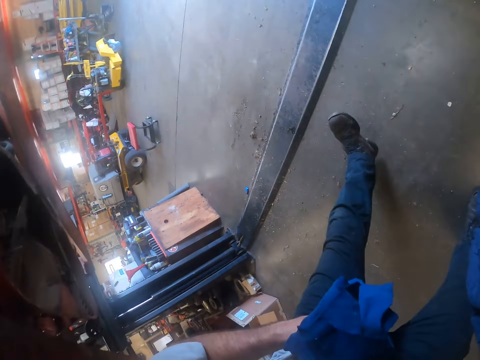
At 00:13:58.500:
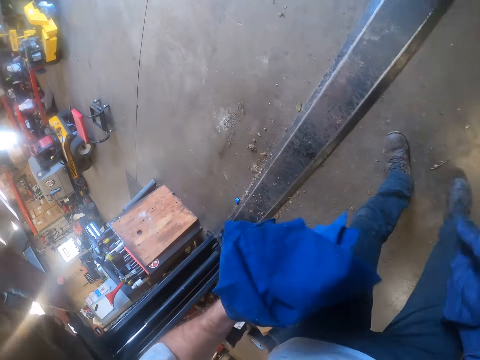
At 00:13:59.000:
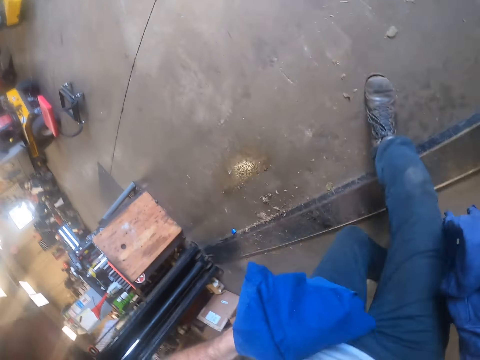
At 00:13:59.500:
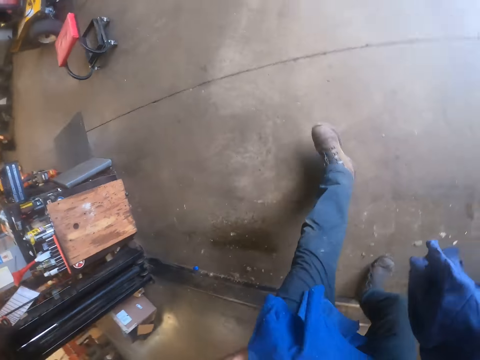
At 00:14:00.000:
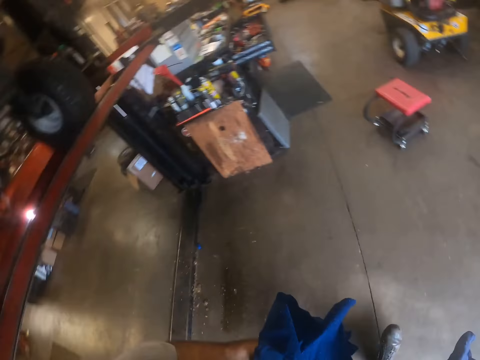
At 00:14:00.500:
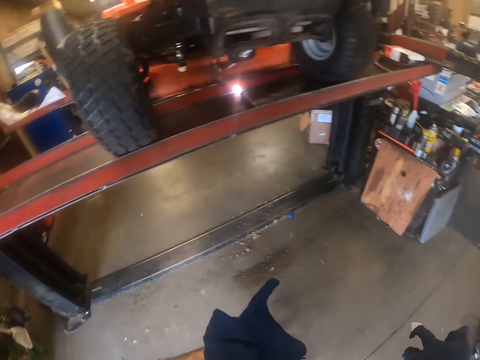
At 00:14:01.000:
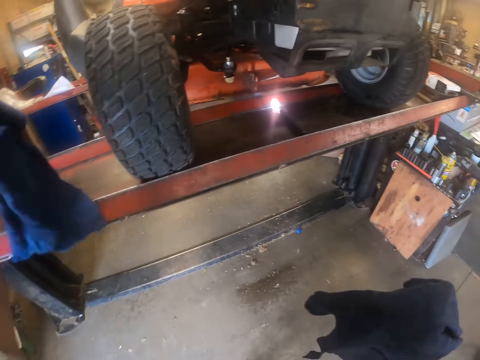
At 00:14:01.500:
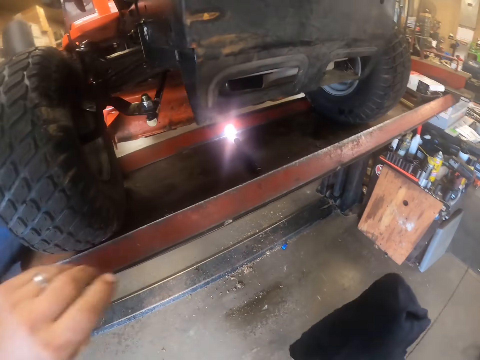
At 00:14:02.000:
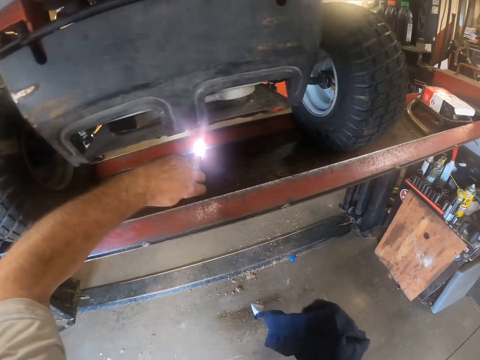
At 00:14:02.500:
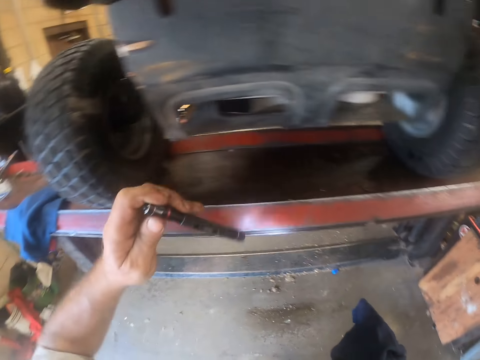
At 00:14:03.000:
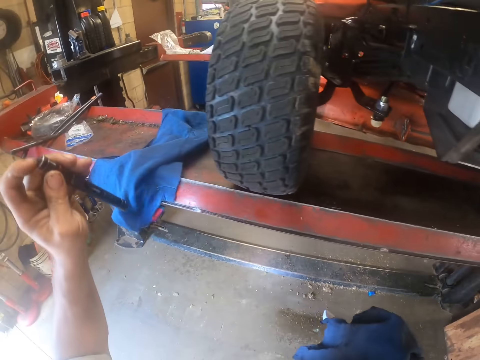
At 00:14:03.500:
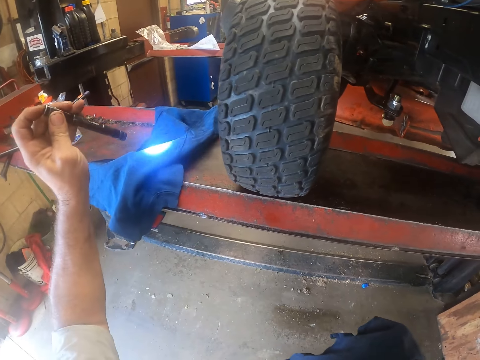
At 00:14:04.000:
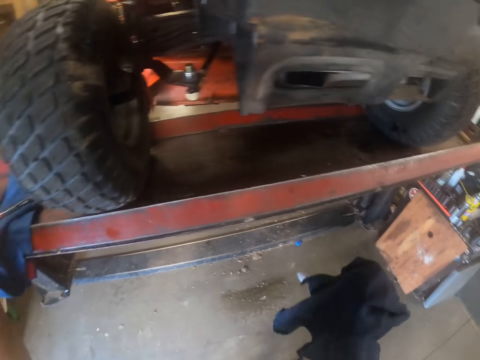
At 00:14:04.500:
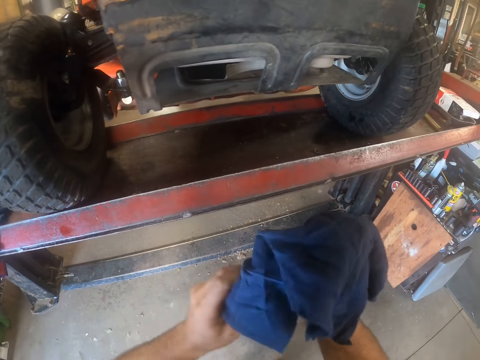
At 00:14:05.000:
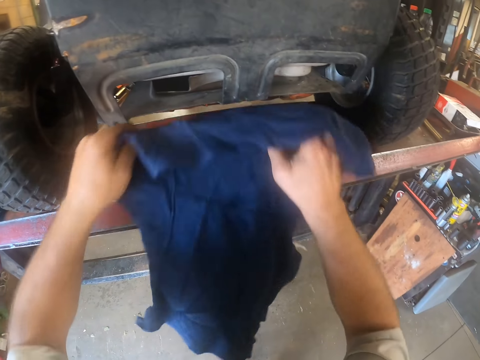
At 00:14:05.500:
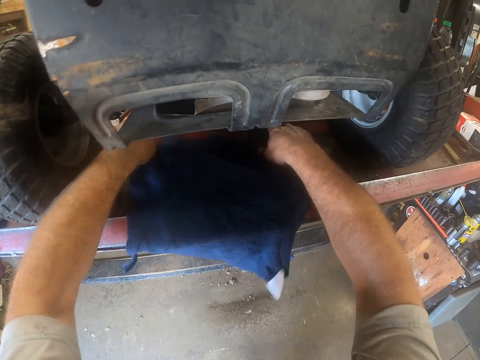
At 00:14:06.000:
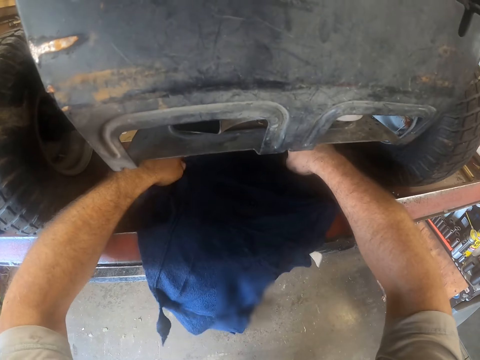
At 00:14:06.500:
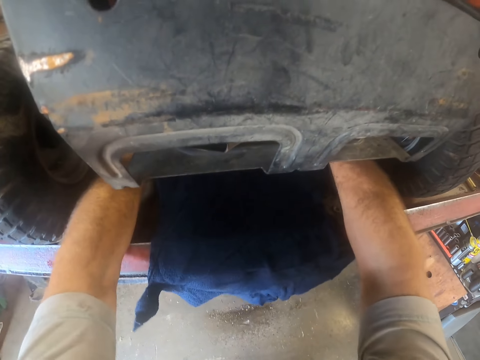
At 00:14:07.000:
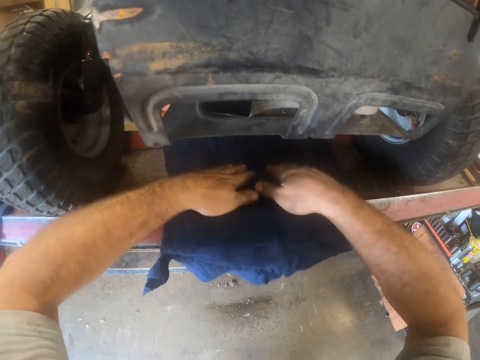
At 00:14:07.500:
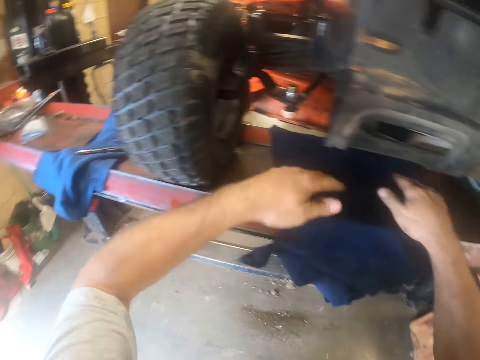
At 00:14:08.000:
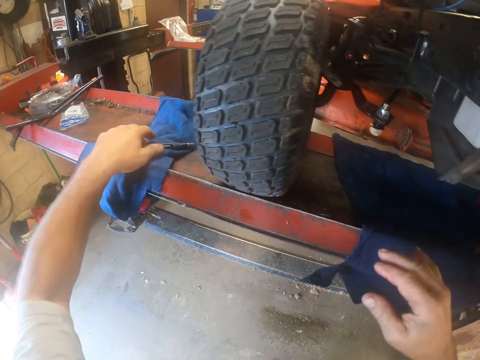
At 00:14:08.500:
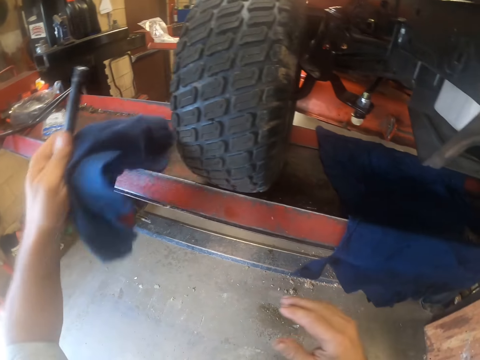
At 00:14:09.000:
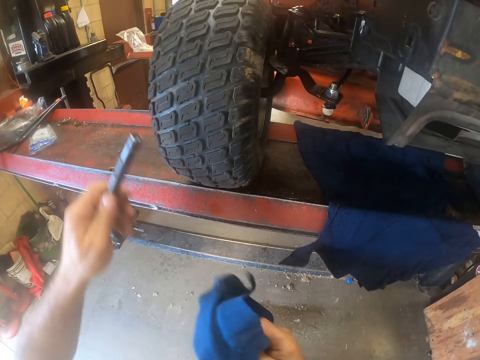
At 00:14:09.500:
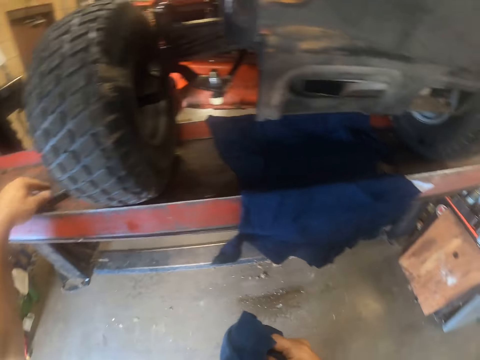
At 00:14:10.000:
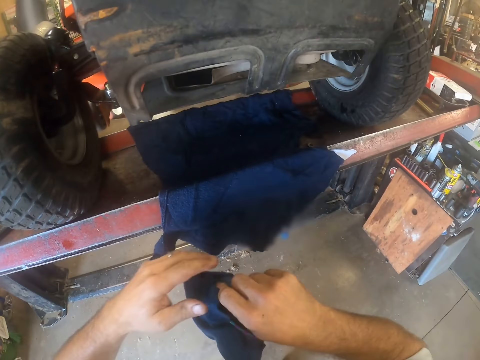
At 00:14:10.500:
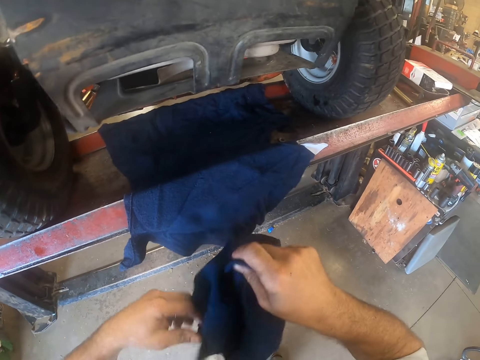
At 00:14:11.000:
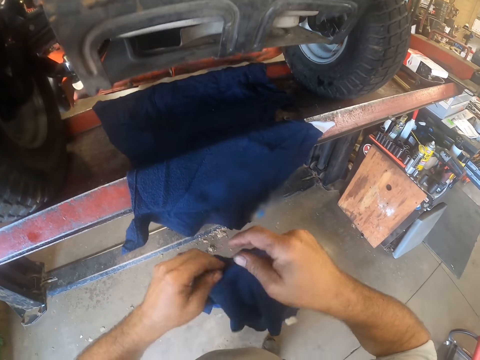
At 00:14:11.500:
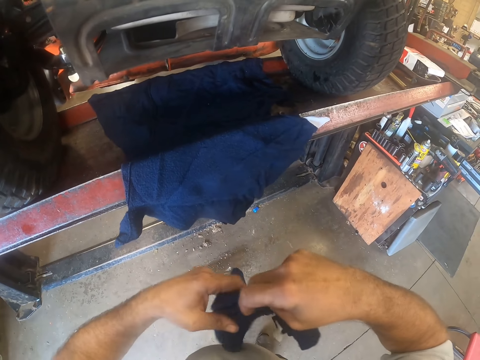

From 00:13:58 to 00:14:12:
The camera wearer drops the rag on a stand. He picks up a torchlight from the stand with his left hand. He holds the torch. He switches off the torch light. He drops the torch light on the stand. He holds the other rag with both hands and spreads the other rag on the stand with both hands. He places the piece of cloth on the crane lift. He picks up the pen from the stand with his left hand. He picks up the rag from the stand with his left hand. He passes the rag to his left hand. He drops the torch light on the stand. He unfolds the rag with both hands.

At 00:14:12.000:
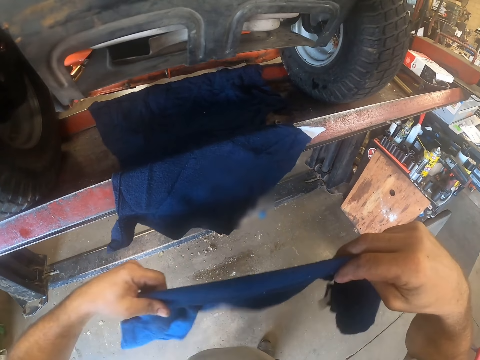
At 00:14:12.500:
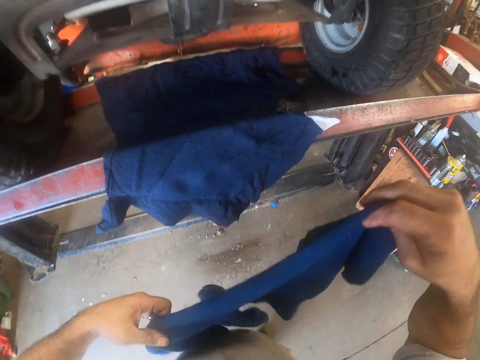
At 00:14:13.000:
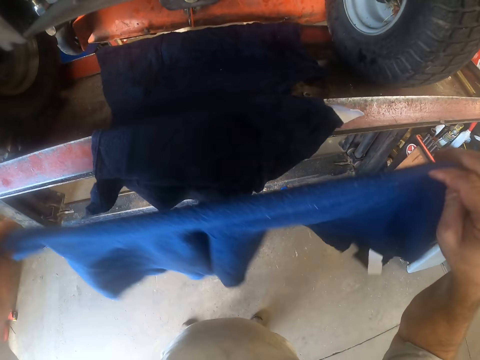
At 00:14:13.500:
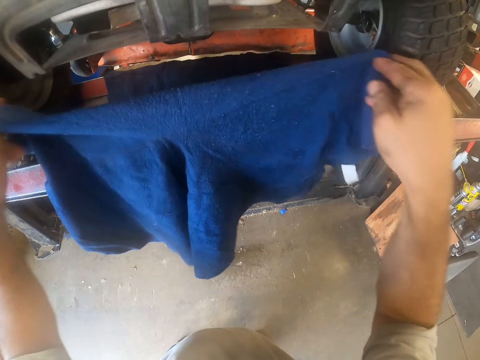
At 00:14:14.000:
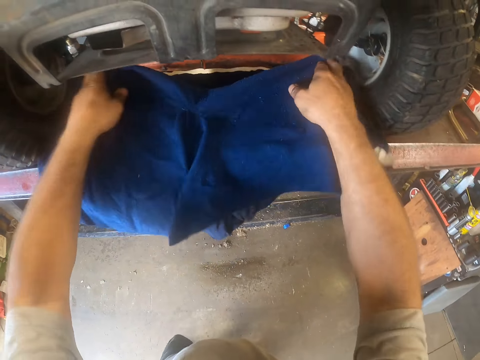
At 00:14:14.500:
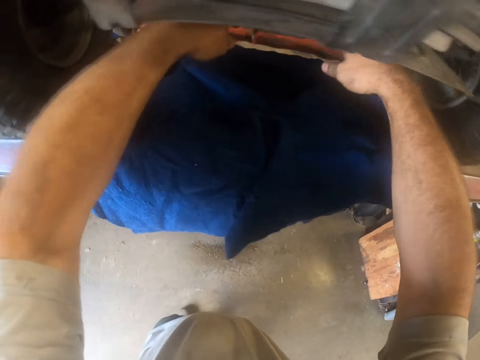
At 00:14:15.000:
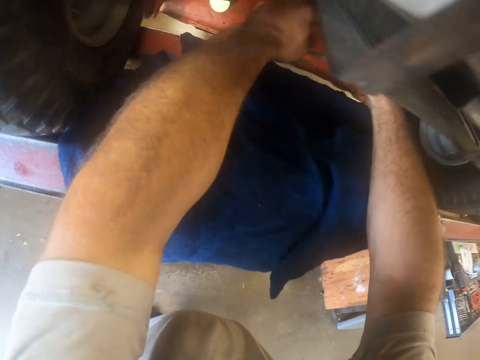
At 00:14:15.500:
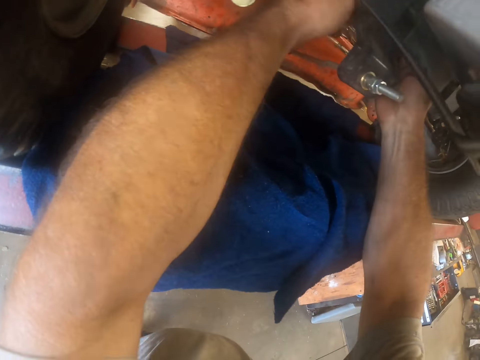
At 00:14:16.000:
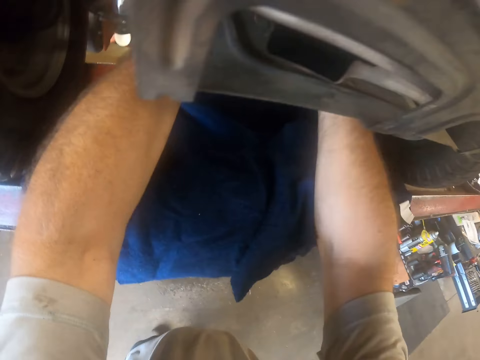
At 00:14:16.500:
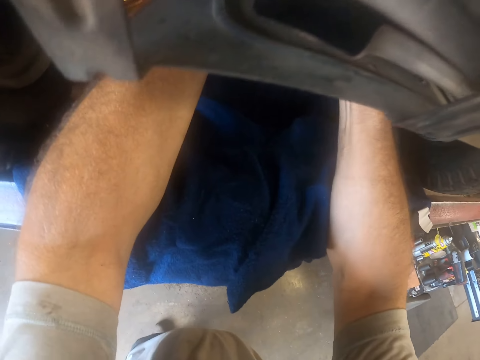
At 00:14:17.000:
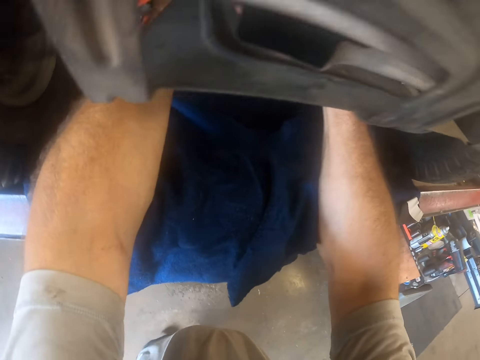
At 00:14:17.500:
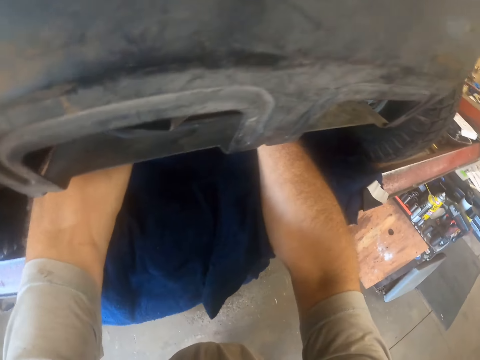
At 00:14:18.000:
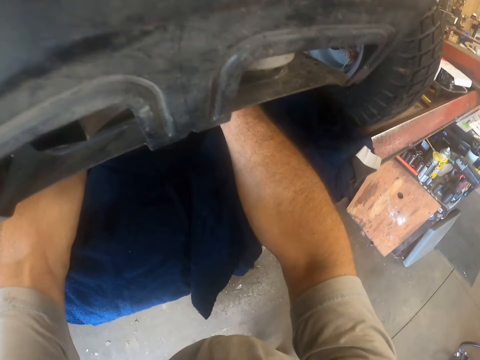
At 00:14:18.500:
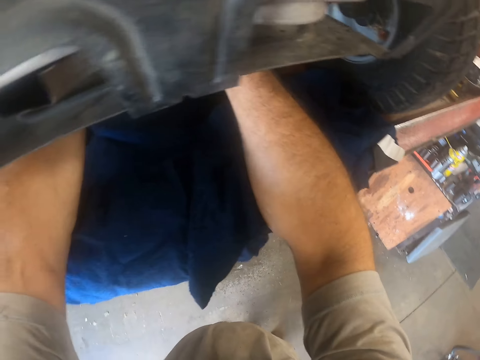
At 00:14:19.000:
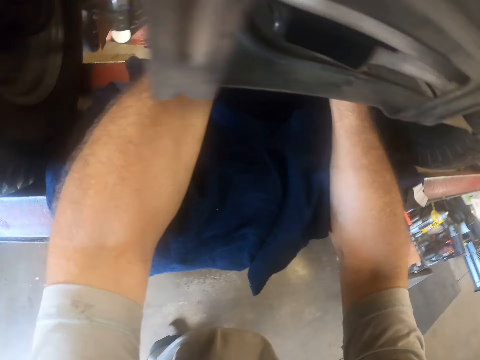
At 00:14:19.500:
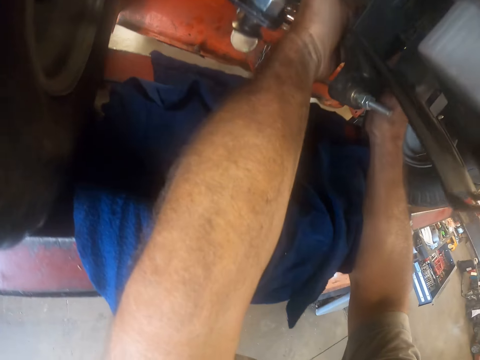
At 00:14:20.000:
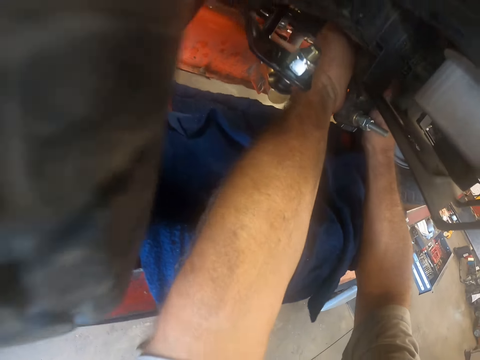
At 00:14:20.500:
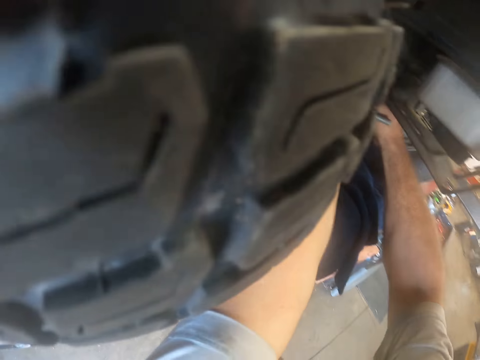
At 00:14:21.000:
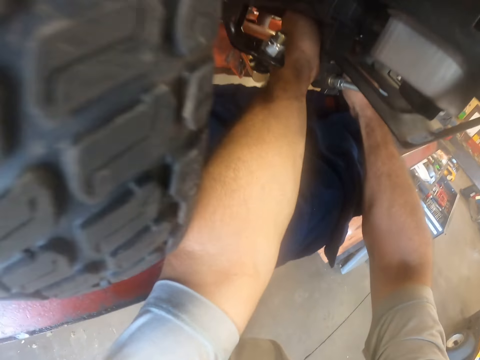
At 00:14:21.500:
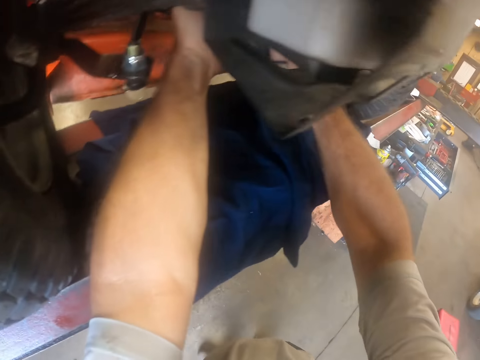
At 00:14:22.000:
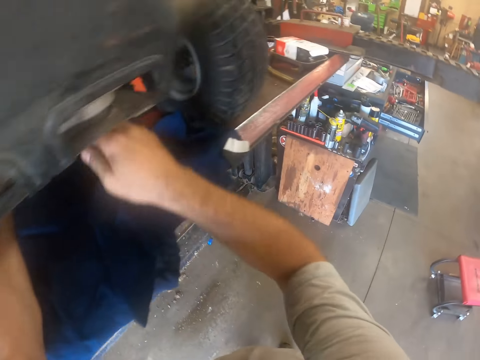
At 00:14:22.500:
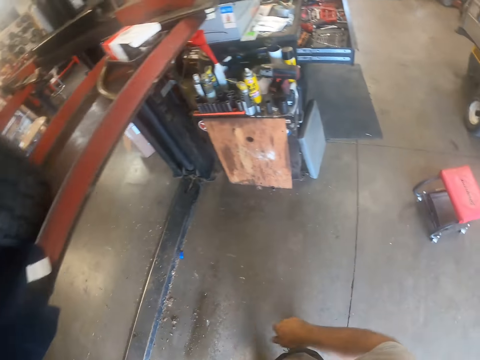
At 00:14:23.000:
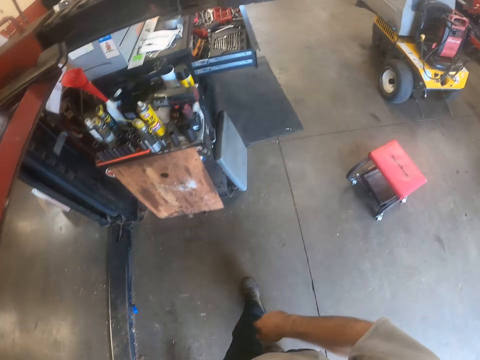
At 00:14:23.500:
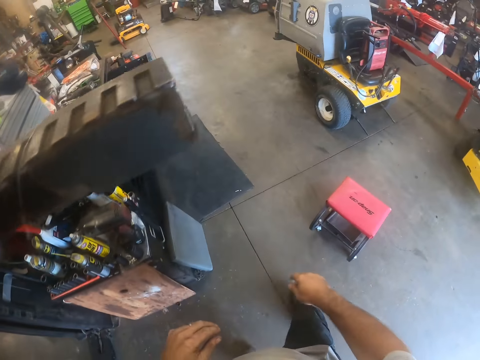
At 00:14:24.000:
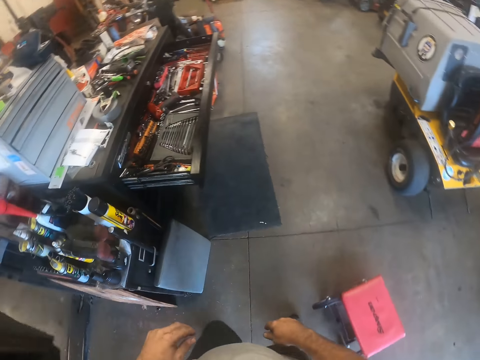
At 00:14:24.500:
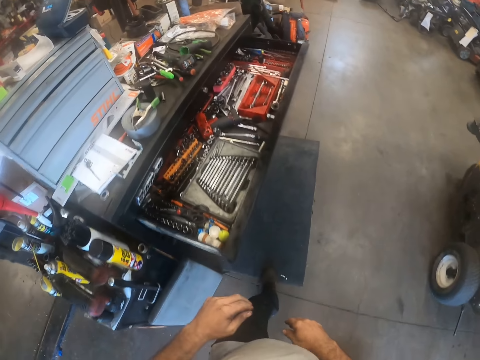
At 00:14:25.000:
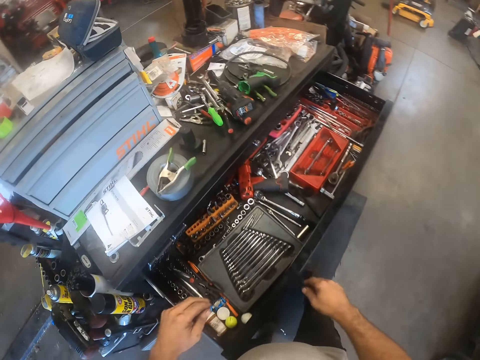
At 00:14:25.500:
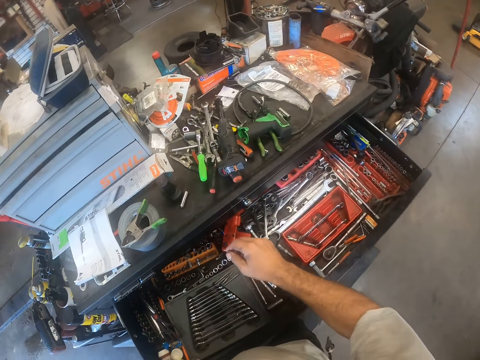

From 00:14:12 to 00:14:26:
The camera wearer holds the piece of cloth. He spreads the rag on the stand with both hands. He loosens a screw on a lawn mower with his hands.
